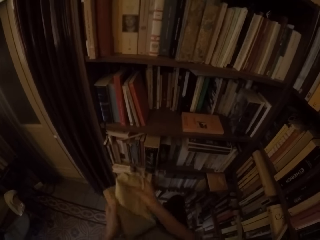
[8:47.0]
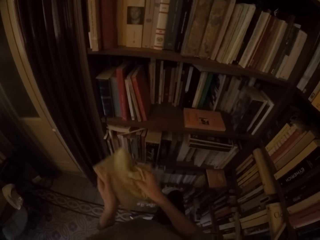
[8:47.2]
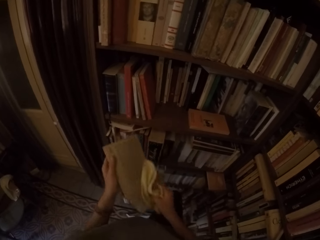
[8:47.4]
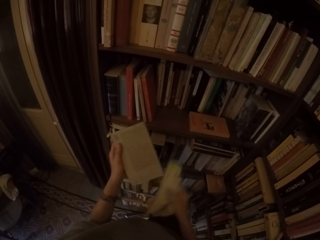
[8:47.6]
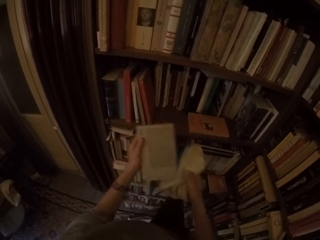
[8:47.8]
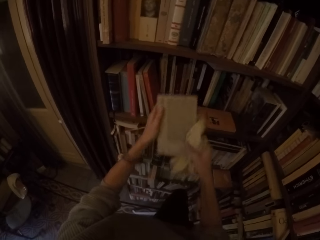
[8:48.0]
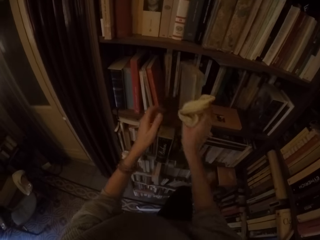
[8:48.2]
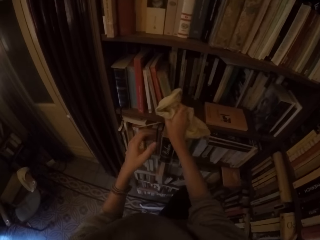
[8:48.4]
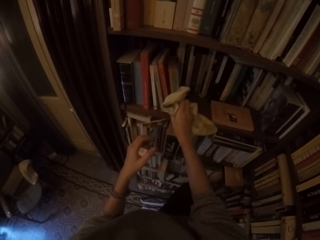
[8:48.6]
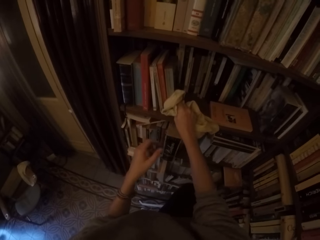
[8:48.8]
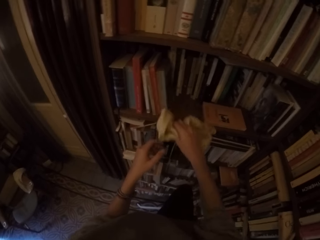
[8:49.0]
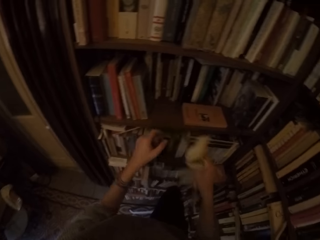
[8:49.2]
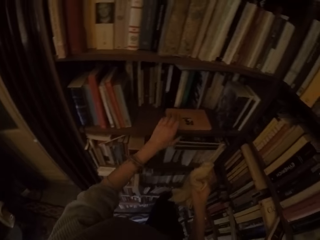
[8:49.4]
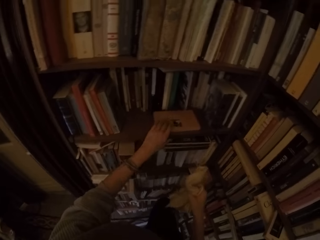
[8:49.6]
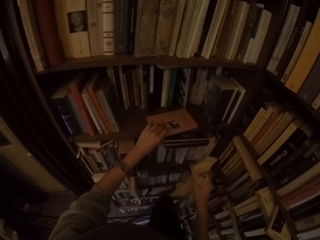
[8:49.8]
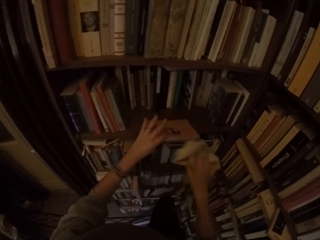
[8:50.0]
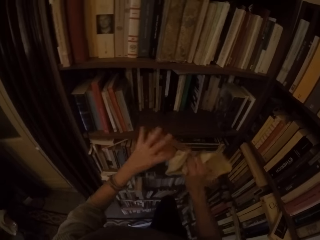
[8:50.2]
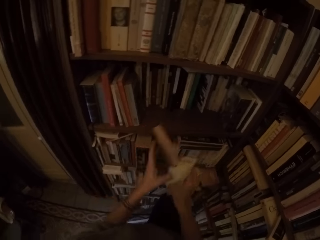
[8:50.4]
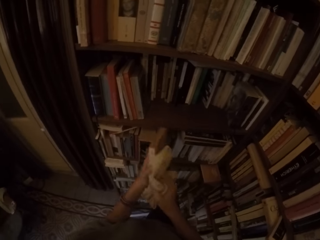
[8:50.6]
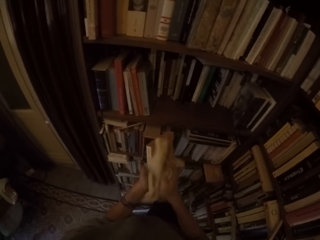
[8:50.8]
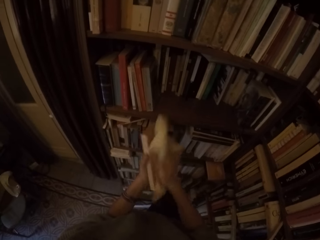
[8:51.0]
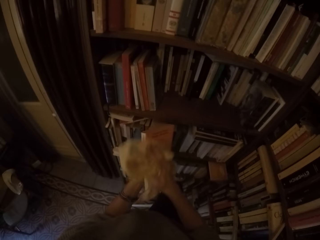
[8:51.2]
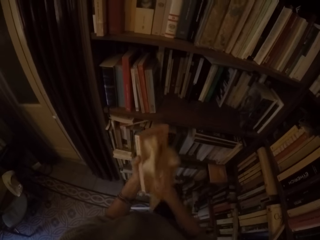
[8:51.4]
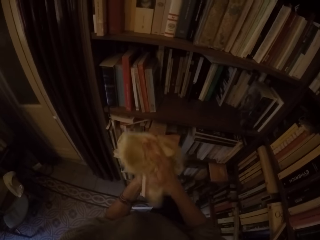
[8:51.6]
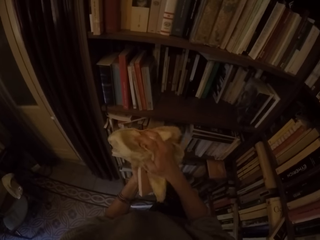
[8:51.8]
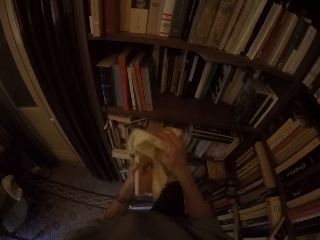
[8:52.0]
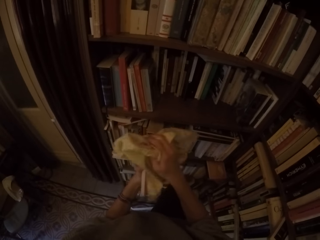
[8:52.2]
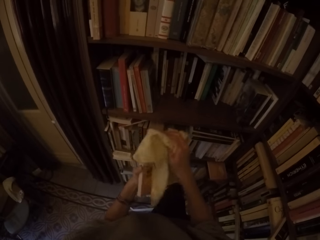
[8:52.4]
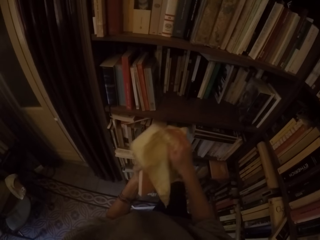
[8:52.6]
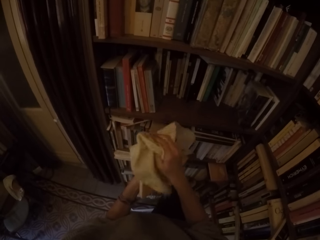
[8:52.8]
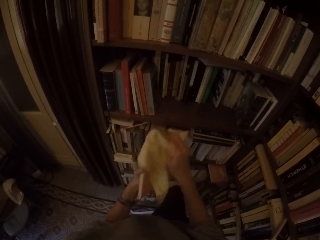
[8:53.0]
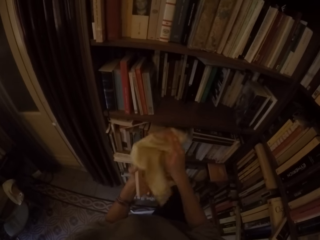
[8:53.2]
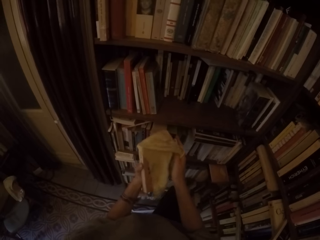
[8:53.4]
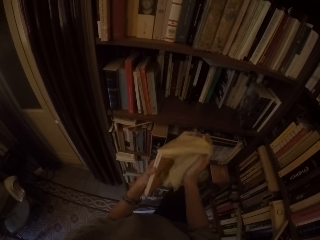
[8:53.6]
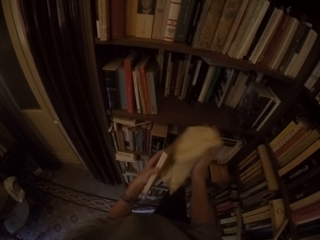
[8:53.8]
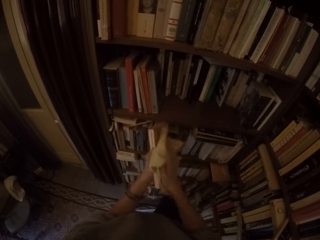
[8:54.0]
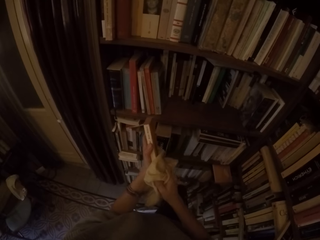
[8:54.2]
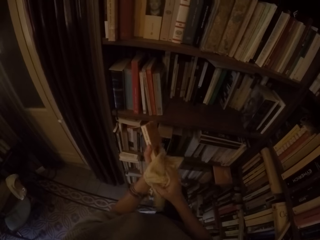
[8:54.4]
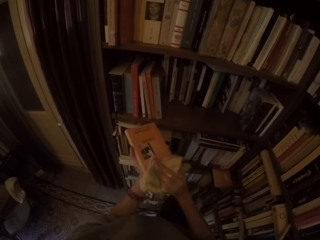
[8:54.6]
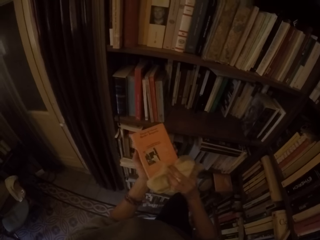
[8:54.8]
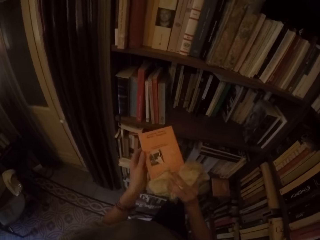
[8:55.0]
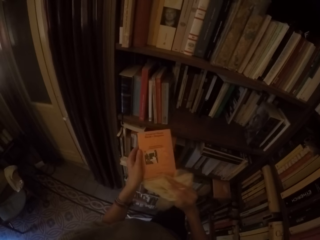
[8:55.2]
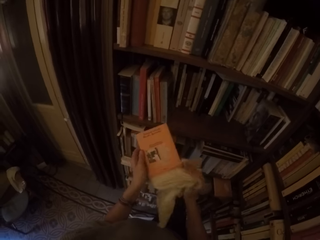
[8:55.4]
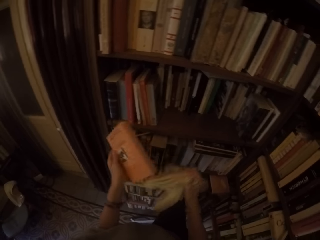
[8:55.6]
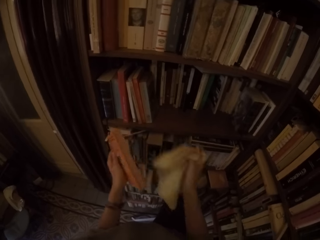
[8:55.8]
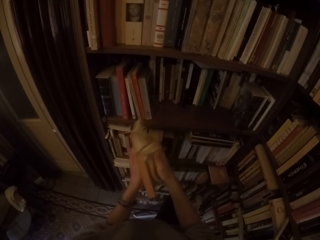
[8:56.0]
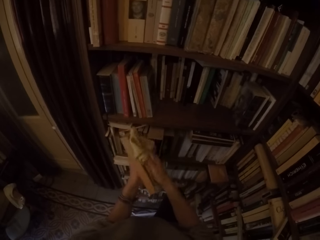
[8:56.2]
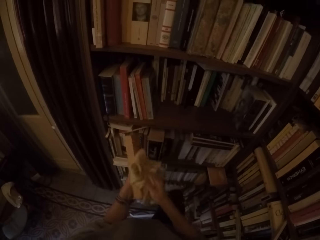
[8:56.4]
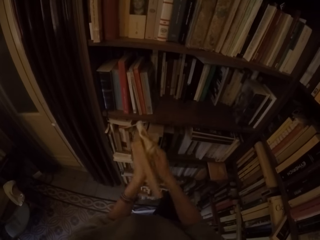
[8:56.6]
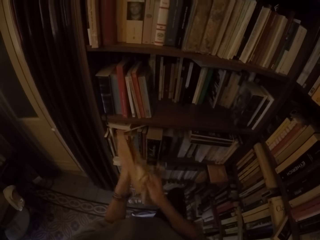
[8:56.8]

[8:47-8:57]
The camera wearer puts the book on the shelf with his right hand. He picks another book from the shelf with his left hand. He wipes the book with the towel in his right hand.

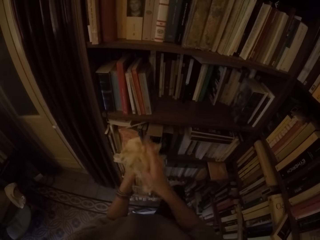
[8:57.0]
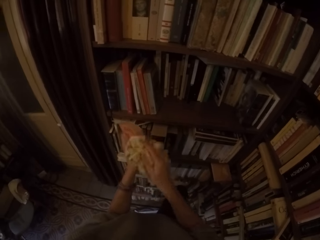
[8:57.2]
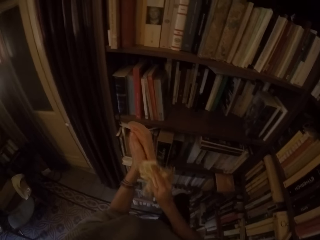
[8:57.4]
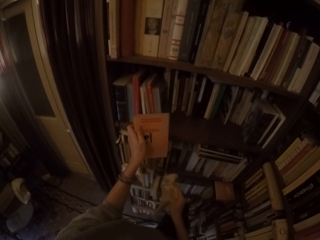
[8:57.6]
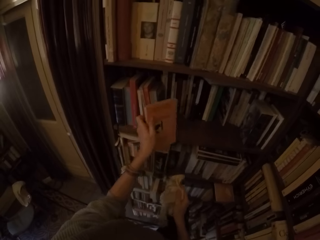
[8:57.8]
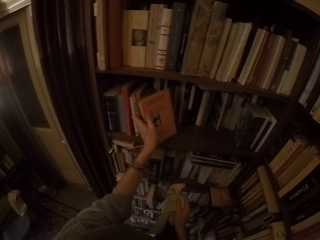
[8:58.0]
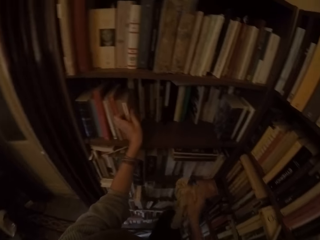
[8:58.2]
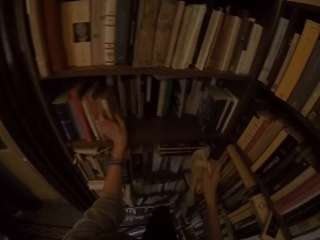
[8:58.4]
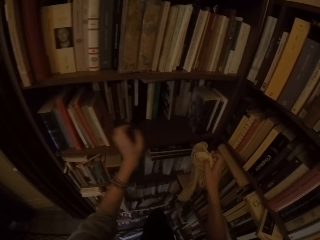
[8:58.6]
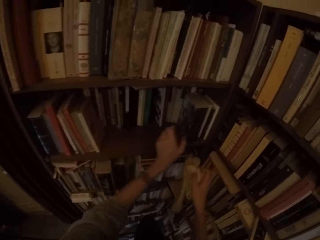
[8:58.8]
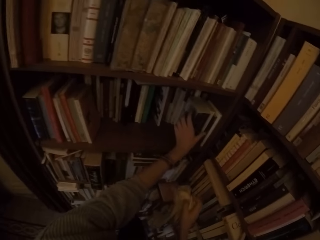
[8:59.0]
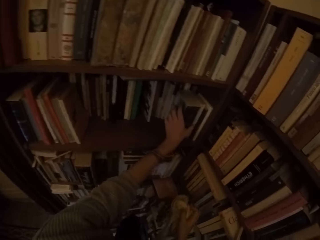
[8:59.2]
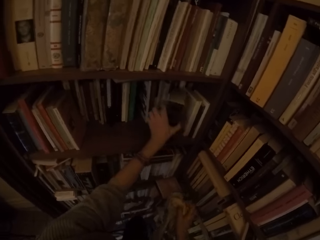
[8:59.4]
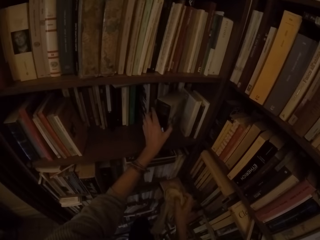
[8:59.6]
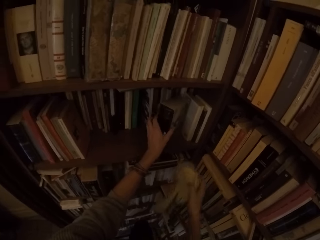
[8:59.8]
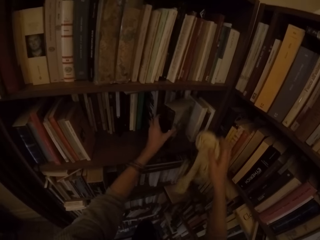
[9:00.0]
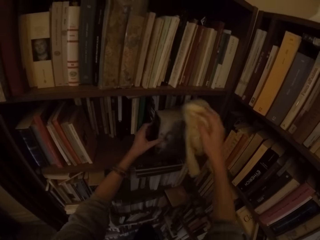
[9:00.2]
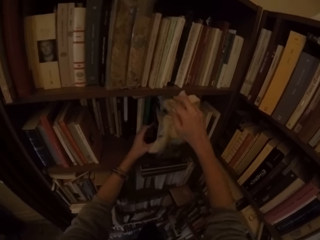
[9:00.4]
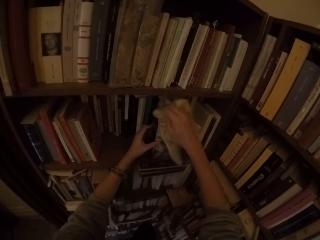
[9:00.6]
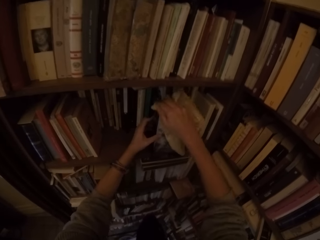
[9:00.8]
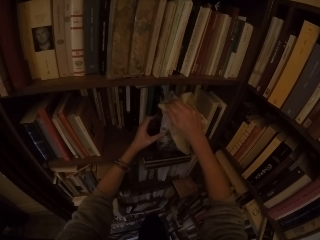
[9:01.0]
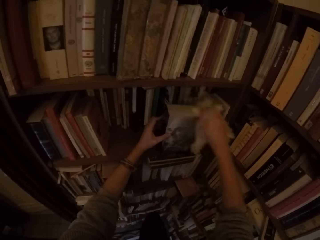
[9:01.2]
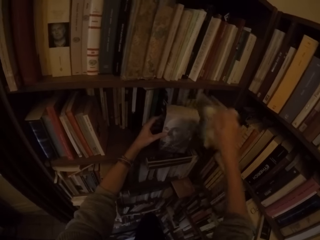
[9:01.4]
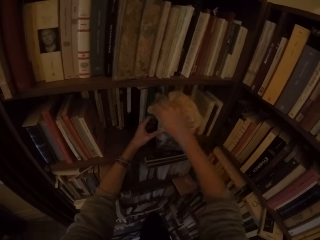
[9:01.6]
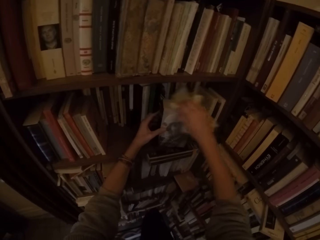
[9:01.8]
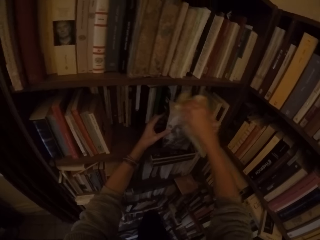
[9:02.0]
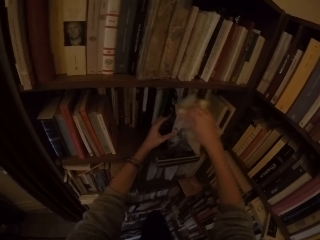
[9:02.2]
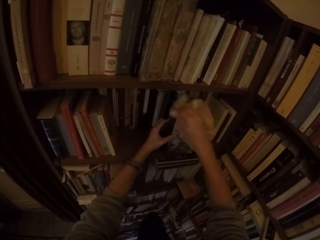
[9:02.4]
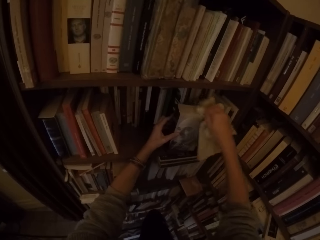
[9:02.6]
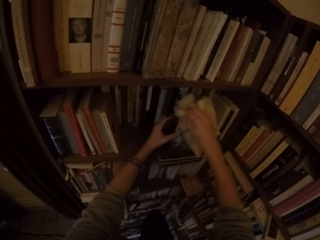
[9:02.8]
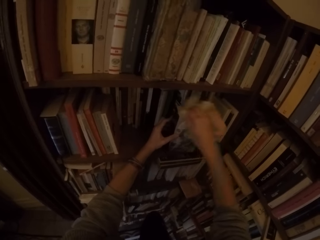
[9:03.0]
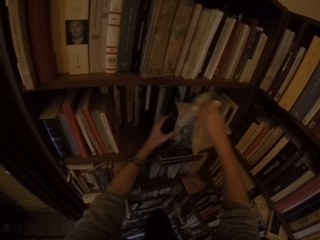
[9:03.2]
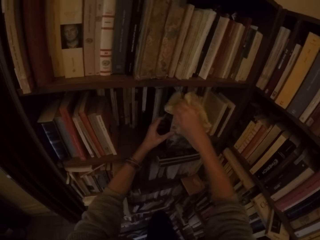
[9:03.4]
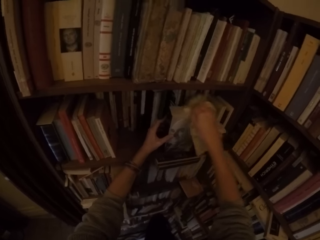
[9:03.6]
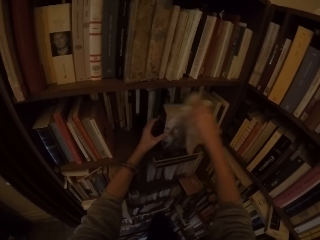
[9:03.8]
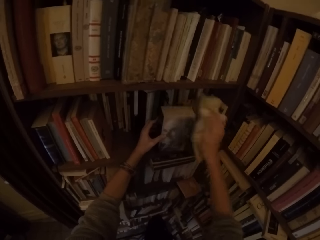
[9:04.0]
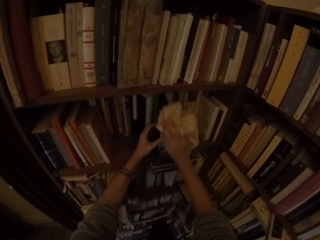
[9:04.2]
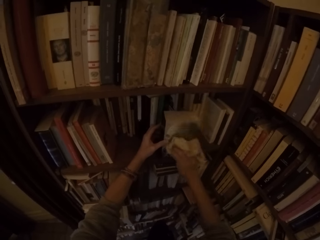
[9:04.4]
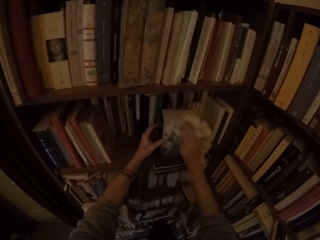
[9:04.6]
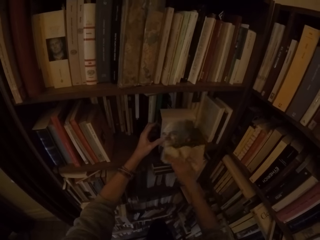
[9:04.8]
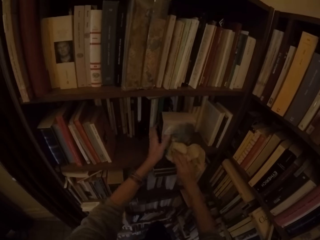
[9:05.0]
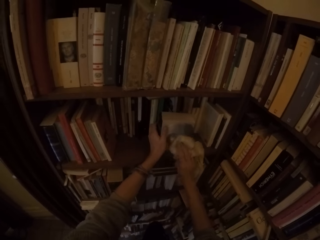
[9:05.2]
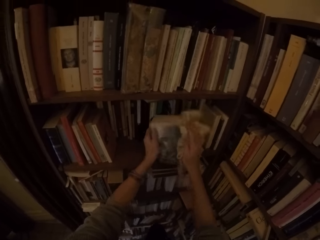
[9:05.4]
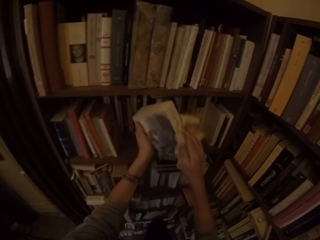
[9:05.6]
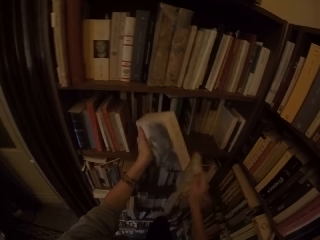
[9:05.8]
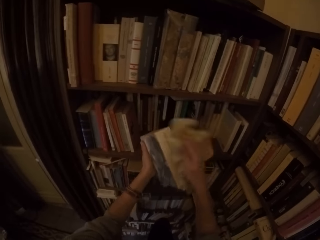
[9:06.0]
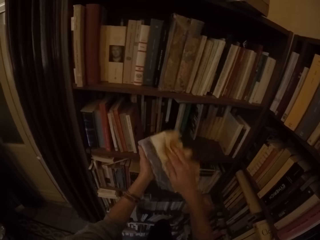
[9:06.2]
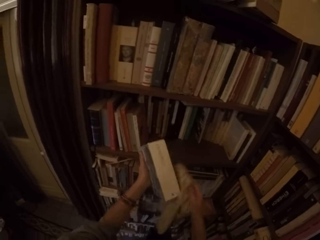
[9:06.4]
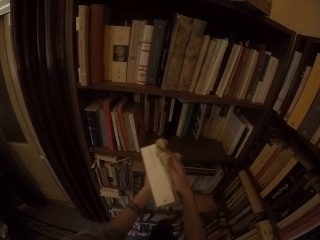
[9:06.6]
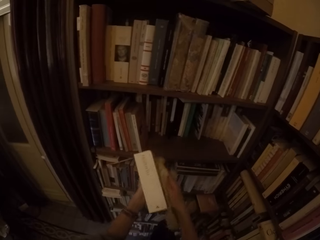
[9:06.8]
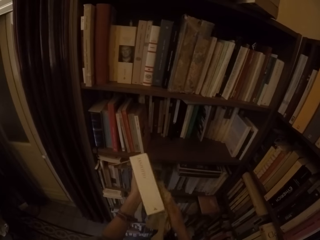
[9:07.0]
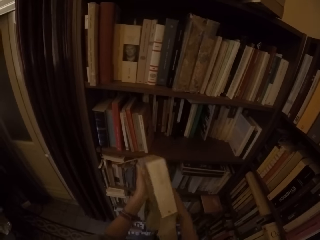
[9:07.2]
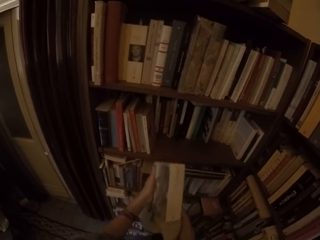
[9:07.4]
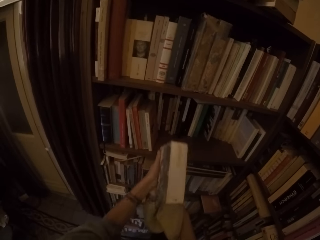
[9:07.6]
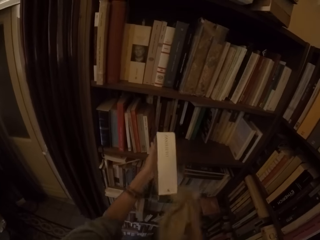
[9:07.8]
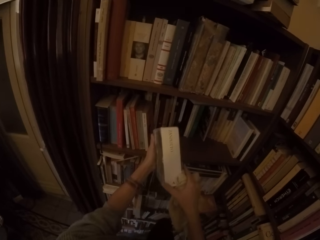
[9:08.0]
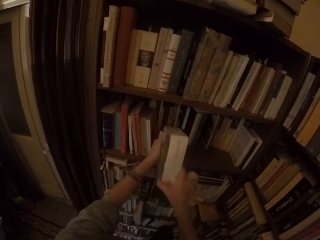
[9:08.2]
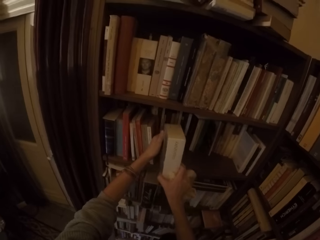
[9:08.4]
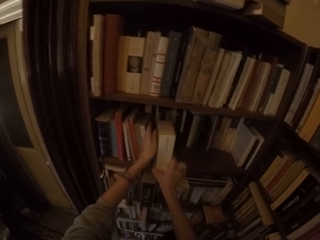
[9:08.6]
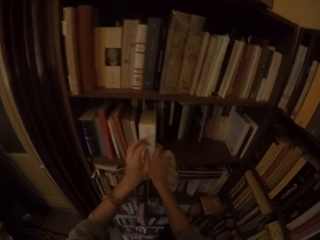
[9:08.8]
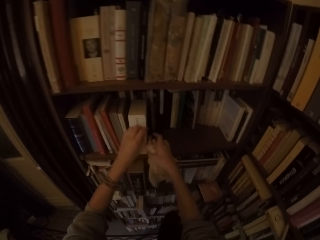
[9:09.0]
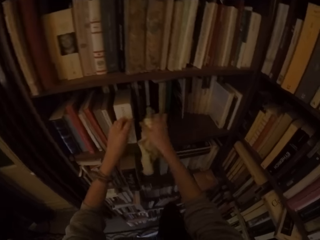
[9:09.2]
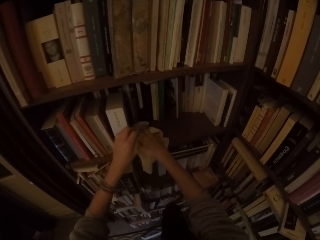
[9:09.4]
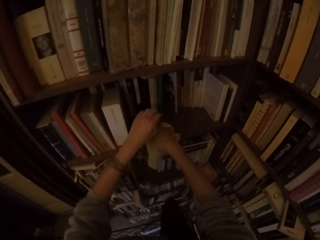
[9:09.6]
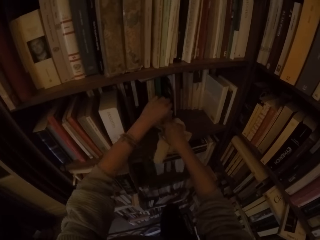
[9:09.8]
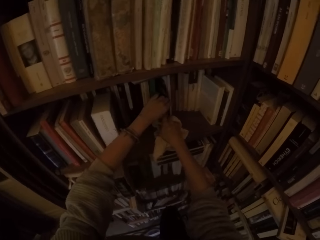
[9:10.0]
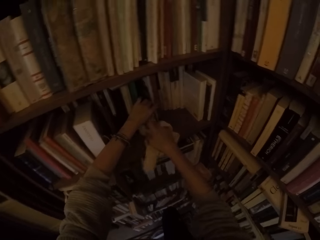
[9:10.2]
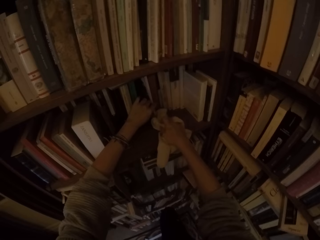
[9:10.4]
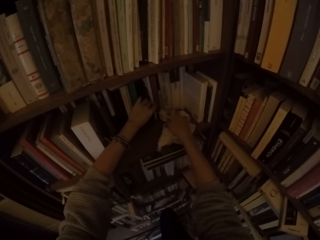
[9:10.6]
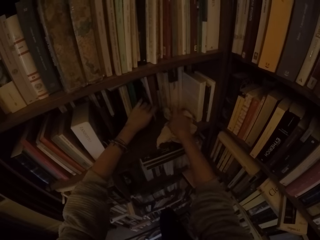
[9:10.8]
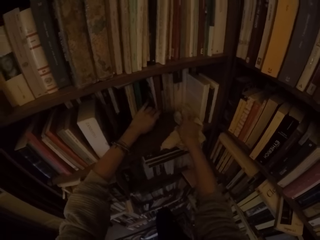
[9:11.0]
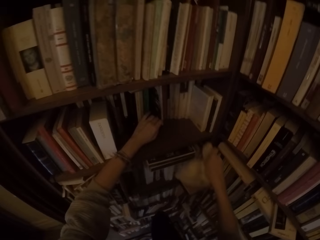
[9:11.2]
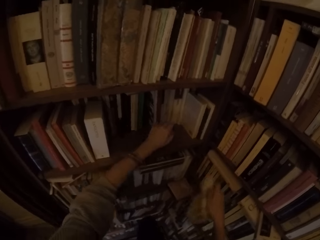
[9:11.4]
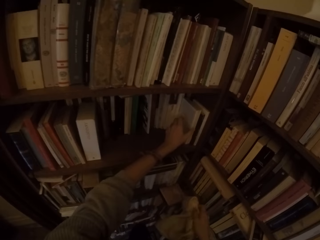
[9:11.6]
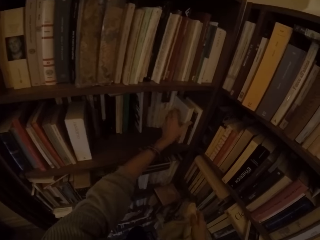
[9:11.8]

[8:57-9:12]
The camera wearer puts the book on the shelf with his left hand. He picks another book from the shelf with his left hand. He wipes the book with the towel in his right hand. He puts the book on the shelf with both hands. He wipes the shelf with the towel in his right hand.
